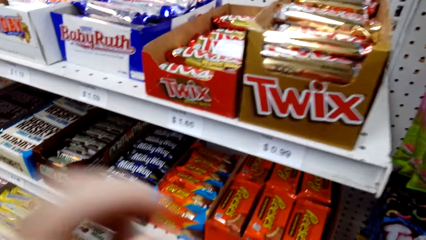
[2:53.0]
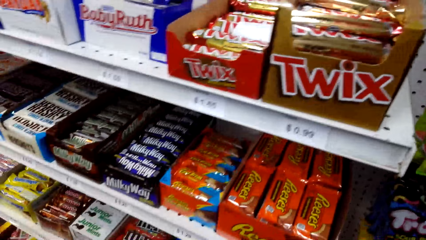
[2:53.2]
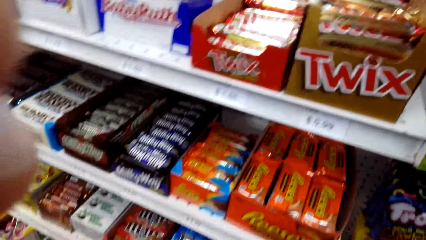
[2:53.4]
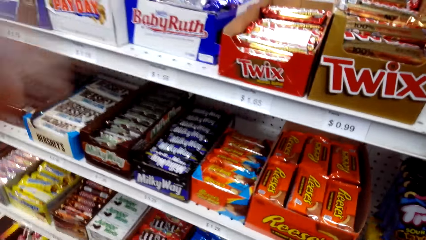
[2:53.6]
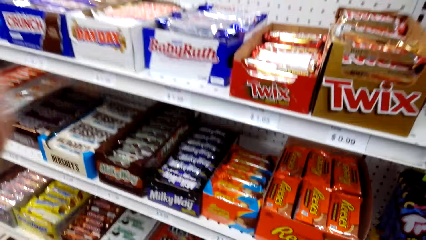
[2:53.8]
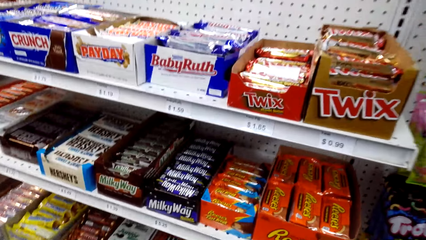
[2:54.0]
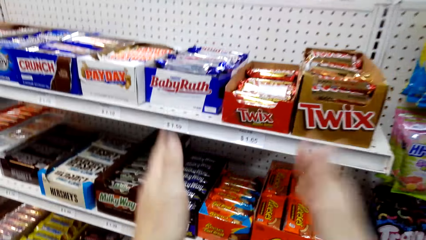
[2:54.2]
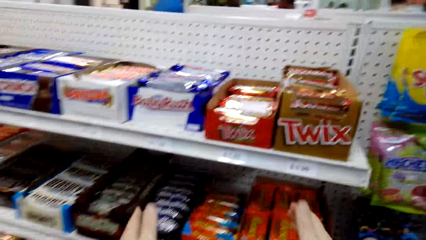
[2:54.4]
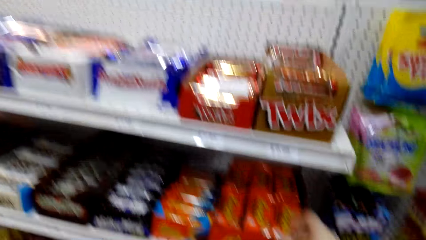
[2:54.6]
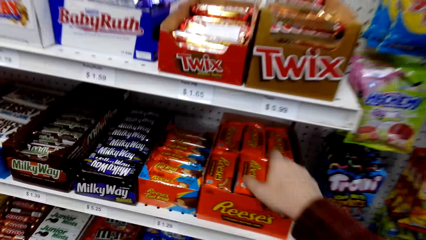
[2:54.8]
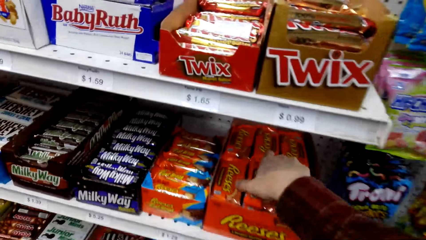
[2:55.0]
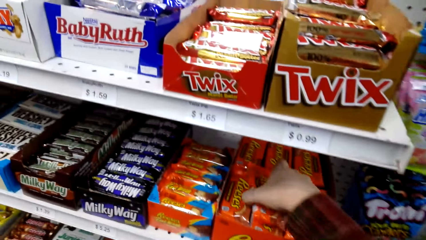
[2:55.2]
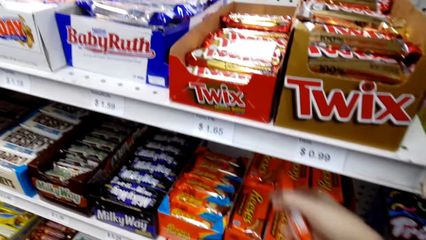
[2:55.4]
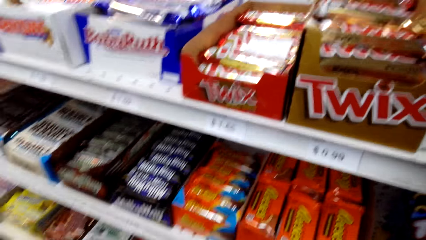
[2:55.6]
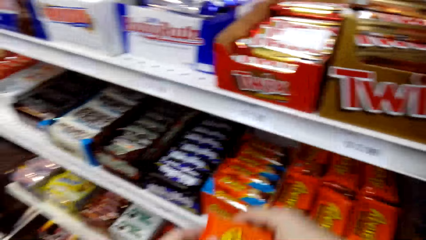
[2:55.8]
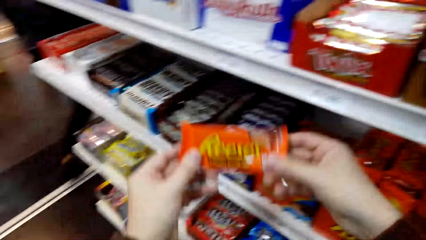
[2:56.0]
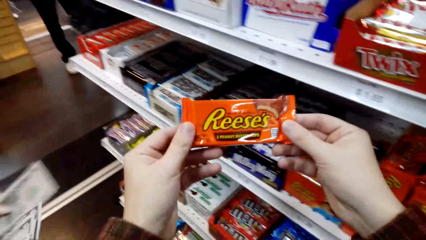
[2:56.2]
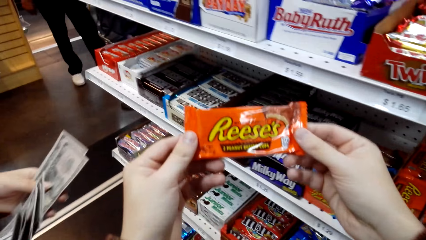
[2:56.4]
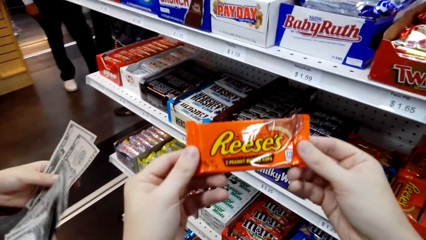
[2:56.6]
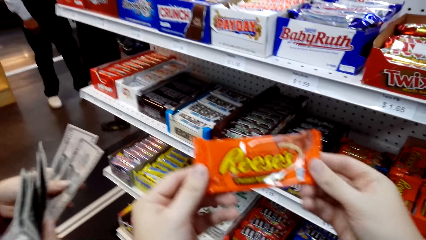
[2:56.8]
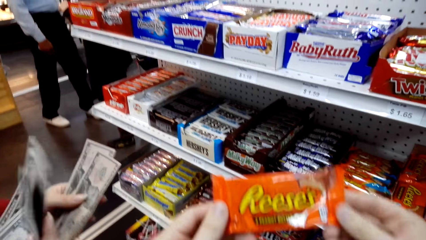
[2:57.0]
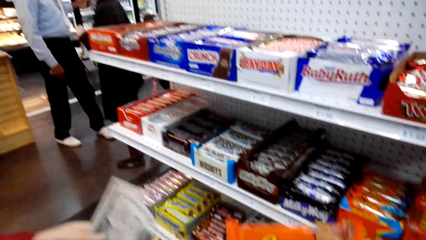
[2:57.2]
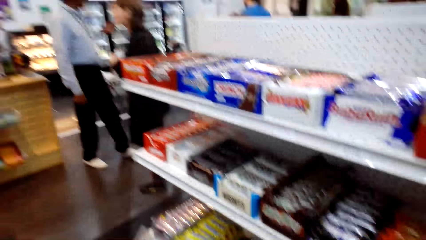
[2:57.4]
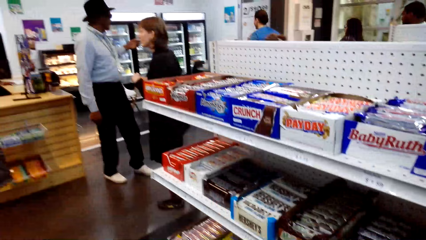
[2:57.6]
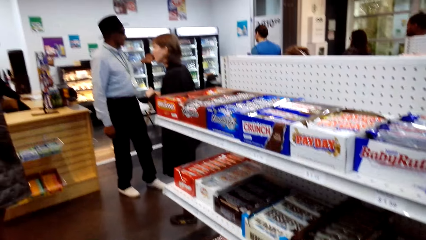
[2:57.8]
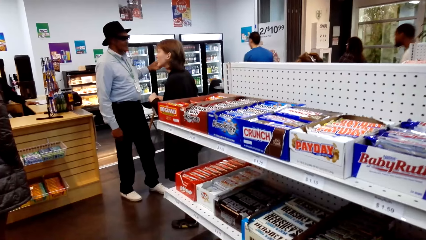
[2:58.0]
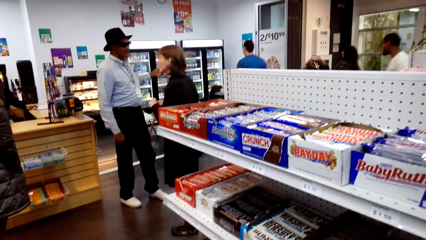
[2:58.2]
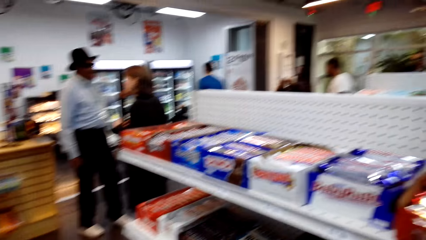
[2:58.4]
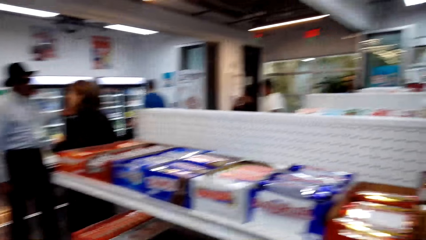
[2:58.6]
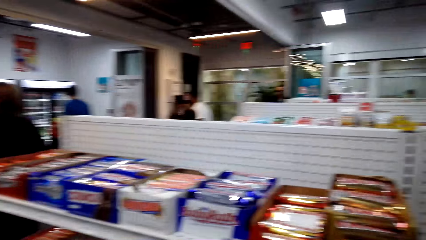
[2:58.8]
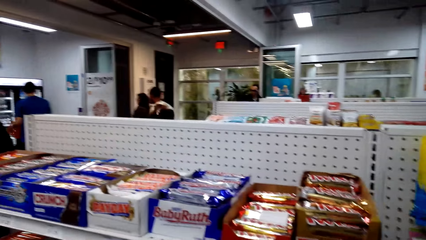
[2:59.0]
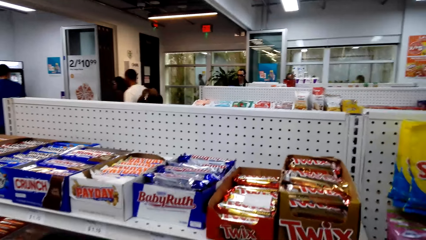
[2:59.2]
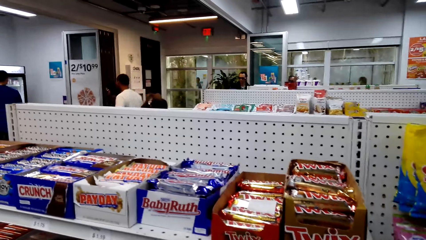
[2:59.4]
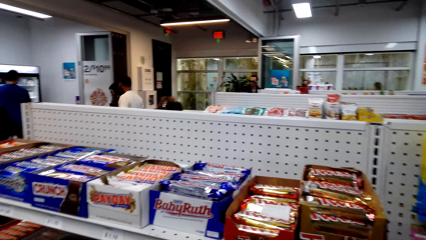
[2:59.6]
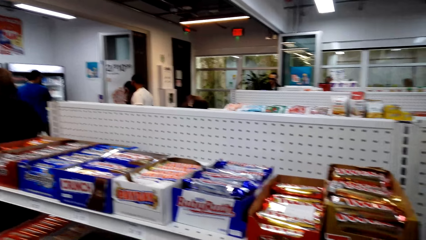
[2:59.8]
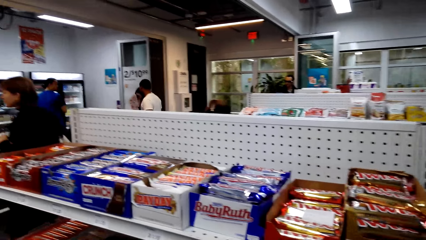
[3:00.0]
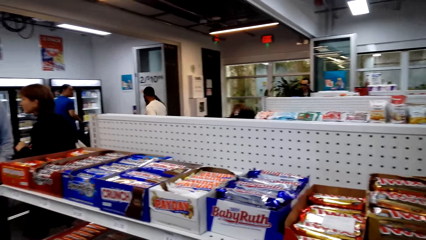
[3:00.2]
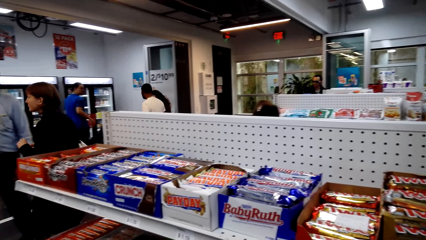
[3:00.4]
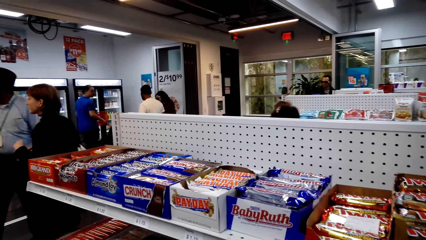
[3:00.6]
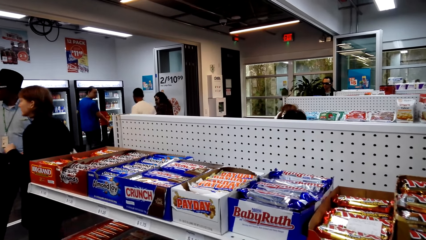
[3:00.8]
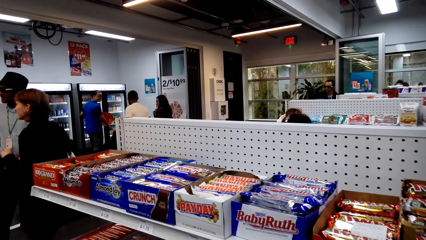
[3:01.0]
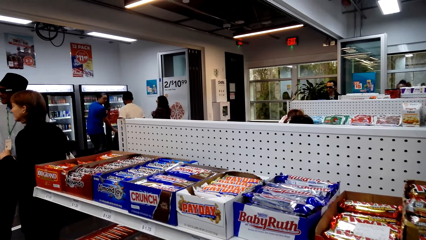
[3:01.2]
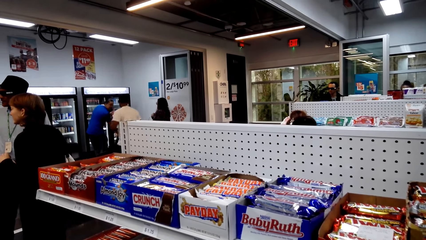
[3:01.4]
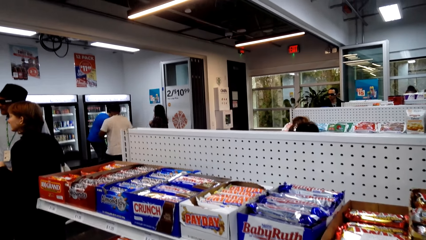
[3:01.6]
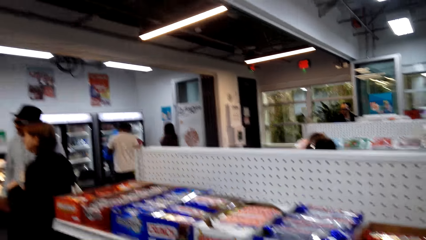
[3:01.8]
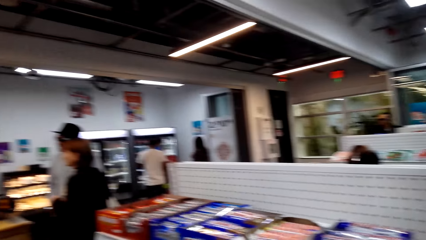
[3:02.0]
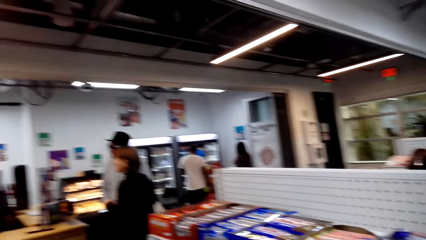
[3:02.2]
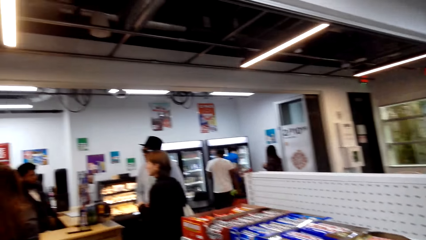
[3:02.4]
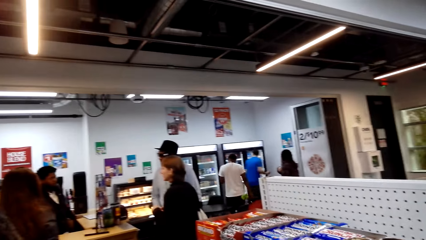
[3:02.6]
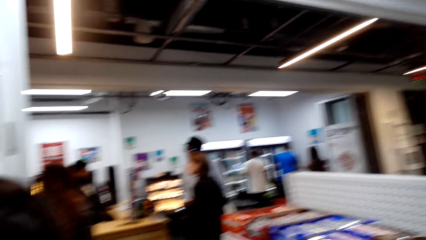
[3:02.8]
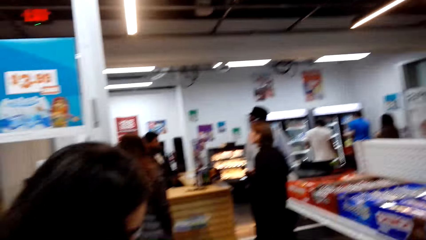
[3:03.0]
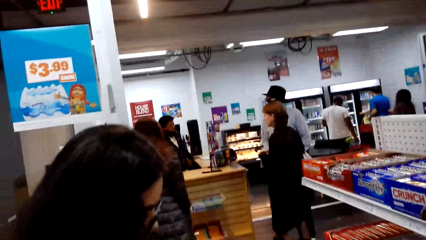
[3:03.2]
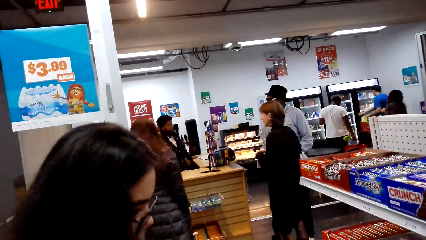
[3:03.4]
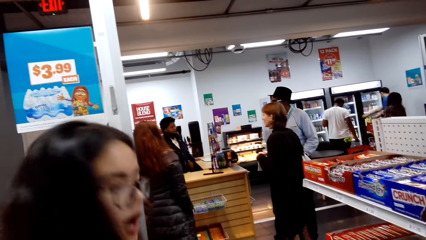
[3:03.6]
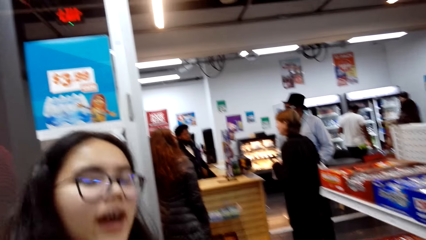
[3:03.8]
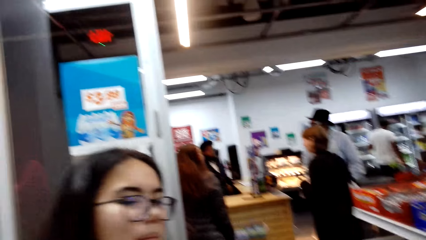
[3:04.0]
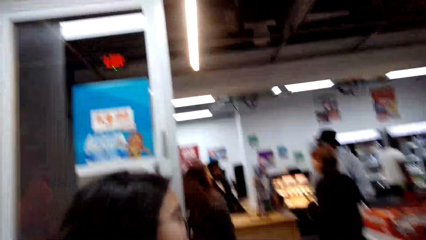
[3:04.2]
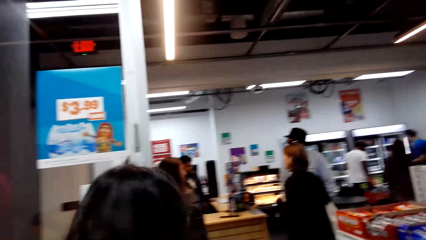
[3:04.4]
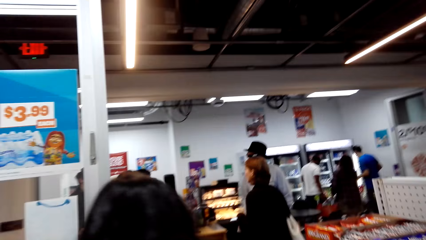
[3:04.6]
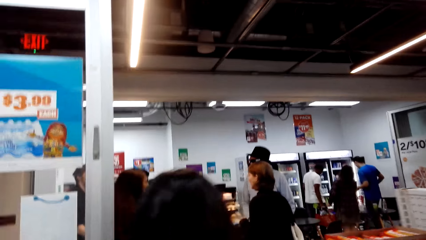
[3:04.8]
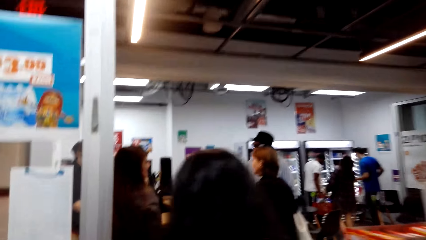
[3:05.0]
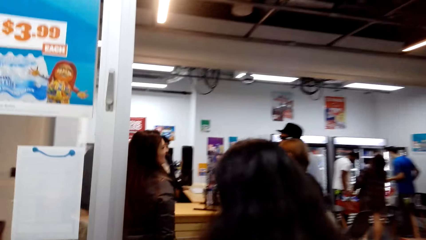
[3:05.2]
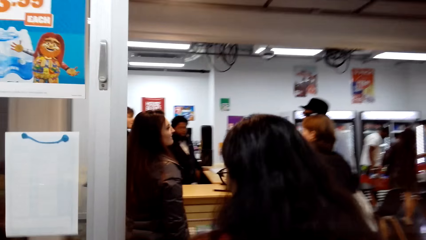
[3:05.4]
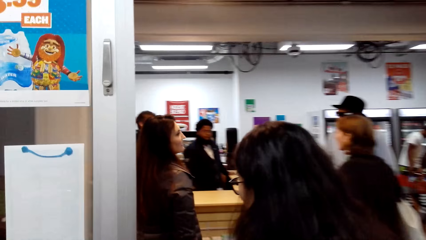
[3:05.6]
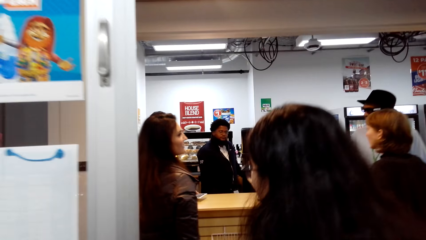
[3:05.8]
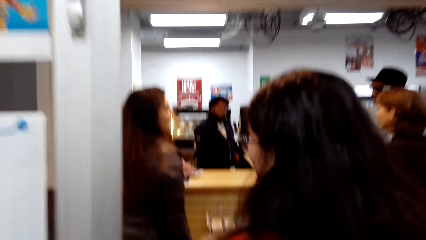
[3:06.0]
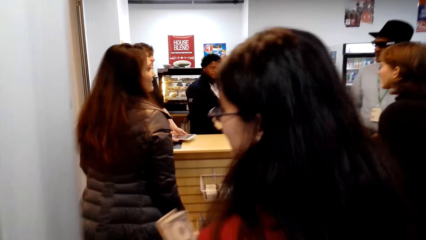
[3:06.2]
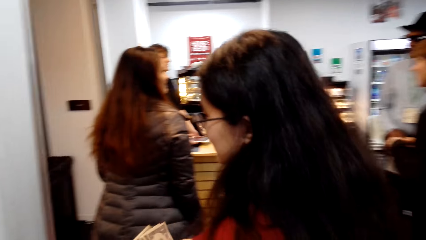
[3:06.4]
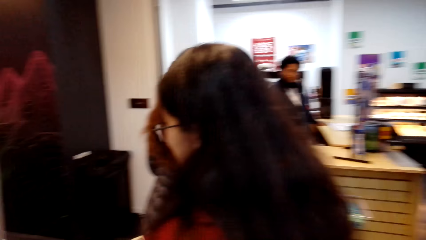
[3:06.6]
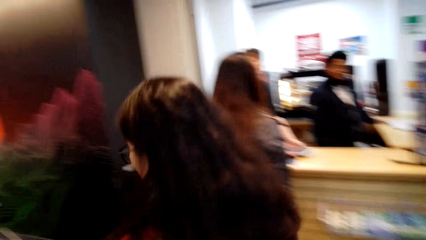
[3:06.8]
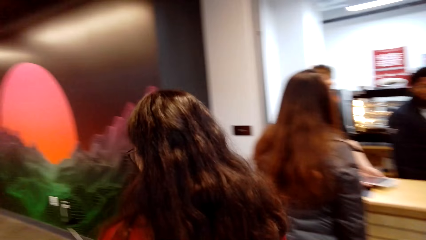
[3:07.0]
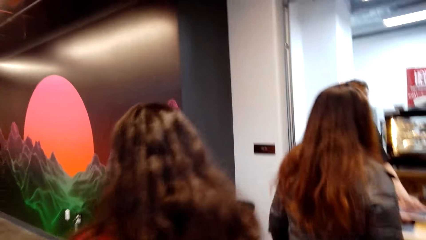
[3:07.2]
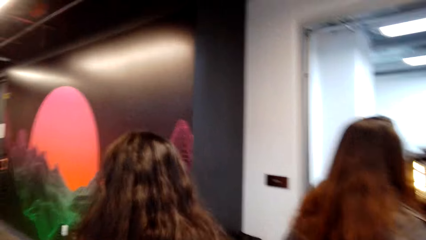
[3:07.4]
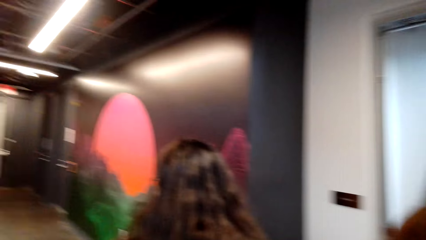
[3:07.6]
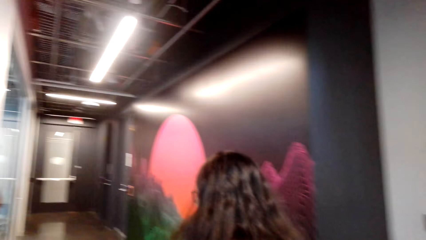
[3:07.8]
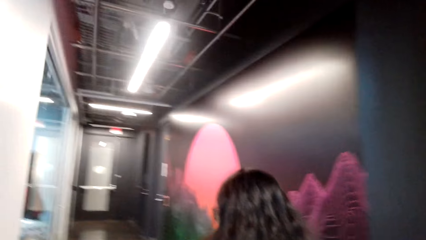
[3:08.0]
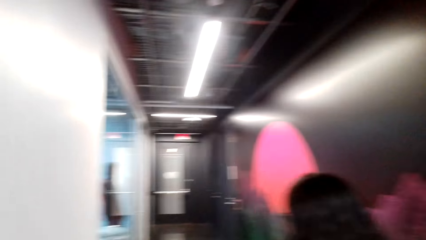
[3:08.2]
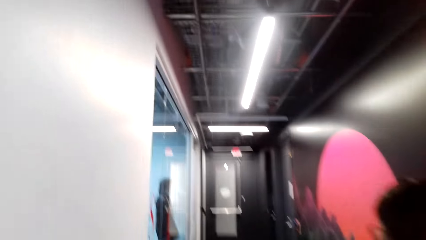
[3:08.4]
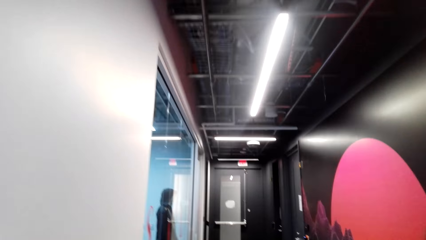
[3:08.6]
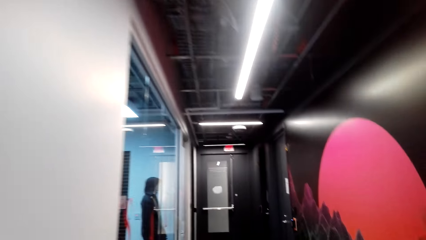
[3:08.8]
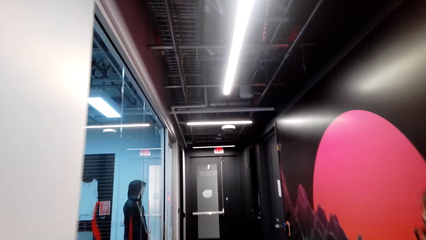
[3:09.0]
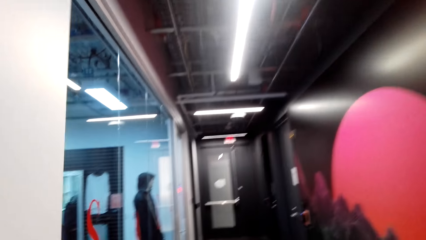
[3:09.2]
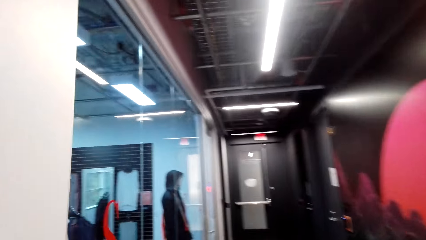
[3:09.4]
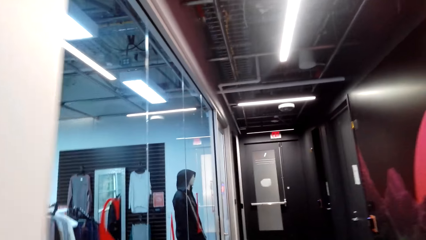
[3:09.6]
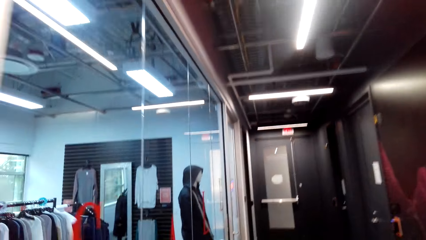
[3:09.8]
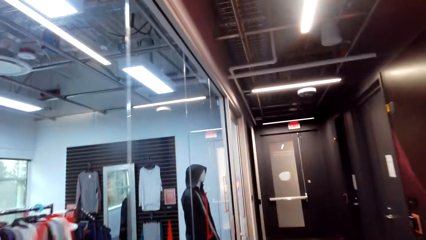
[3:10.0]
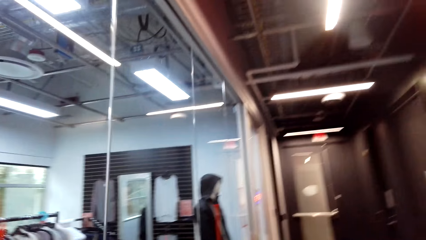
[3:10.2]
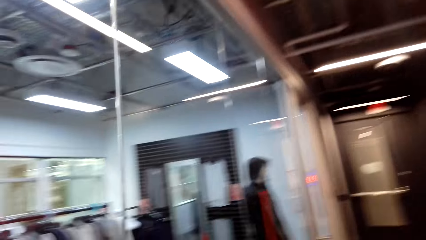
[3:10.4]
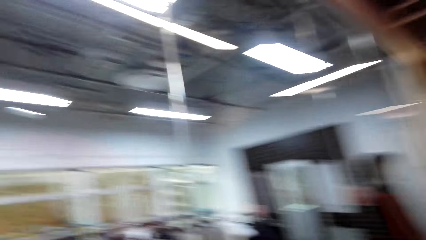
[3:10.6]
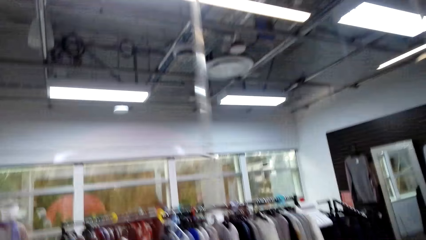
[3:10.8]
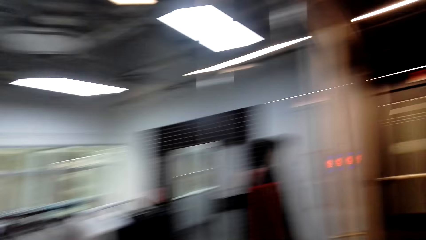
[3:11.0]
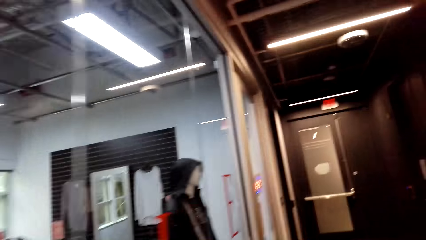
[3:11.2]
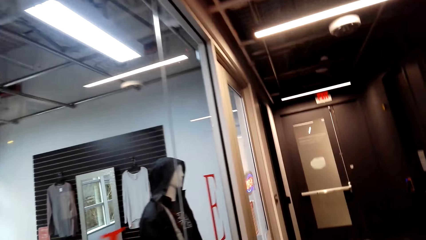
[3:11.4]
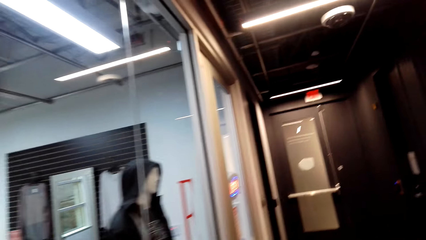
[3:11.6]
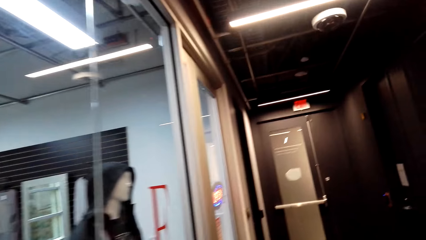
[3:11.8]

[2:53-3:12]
The camera wearer returns a chocolate. A woman talks. The camera wearer picks up the chocolate. The woman holds money. The camera wearer holds the chocolate. They speak to the woman. The woman speaks to the camera wearer. The camera wearer walks. The woman moves. The camera wearer moves. They talk.
